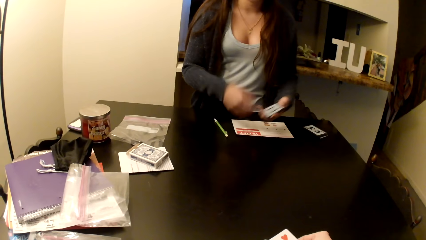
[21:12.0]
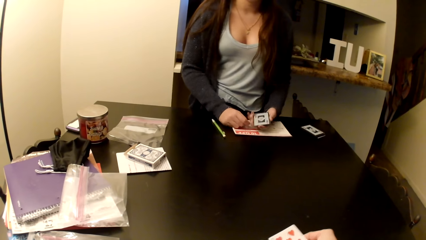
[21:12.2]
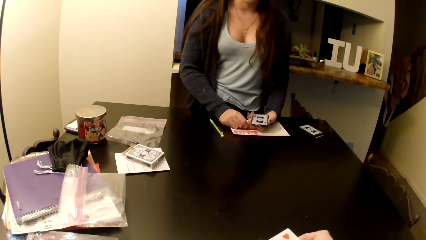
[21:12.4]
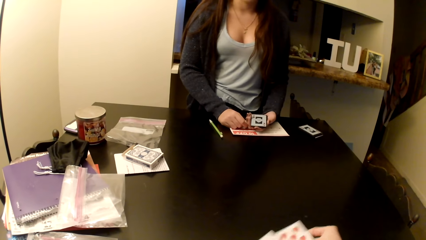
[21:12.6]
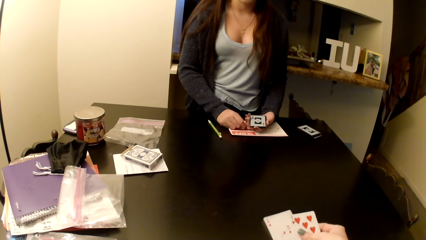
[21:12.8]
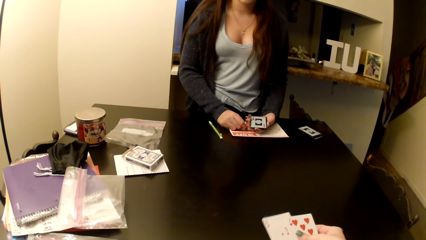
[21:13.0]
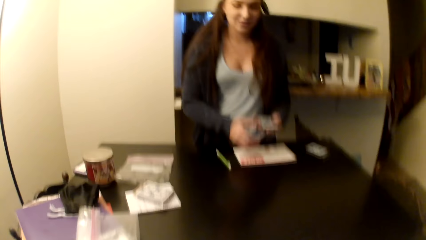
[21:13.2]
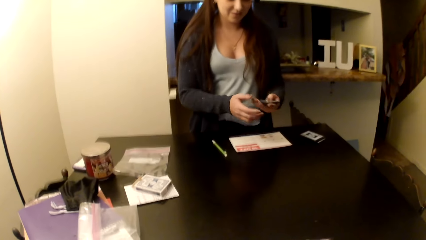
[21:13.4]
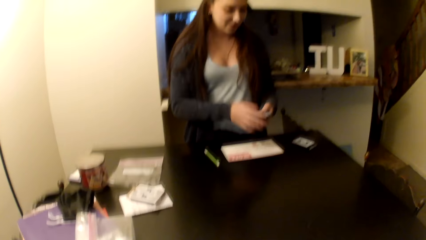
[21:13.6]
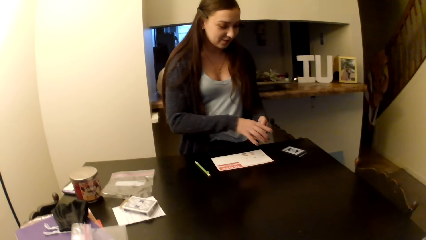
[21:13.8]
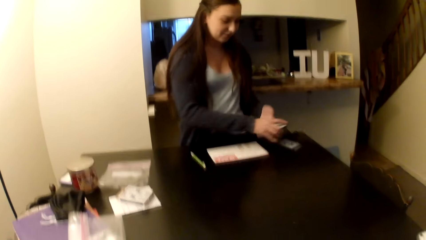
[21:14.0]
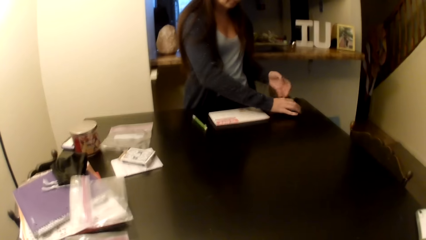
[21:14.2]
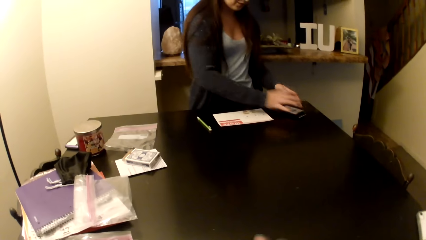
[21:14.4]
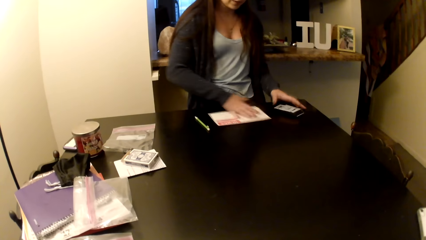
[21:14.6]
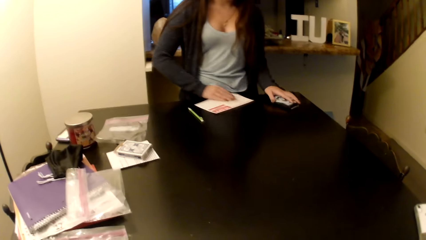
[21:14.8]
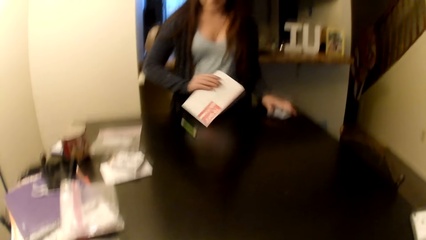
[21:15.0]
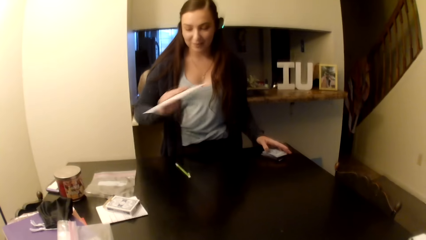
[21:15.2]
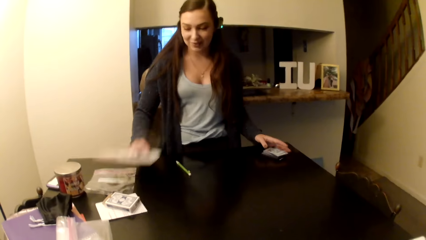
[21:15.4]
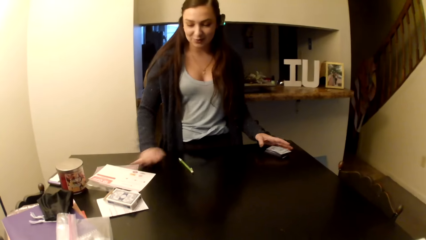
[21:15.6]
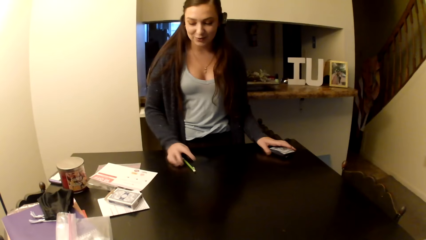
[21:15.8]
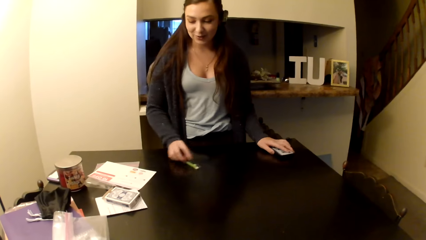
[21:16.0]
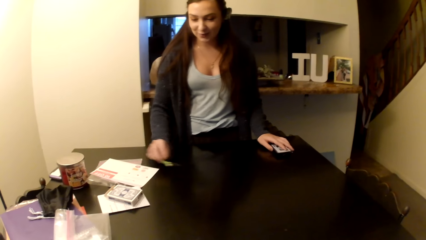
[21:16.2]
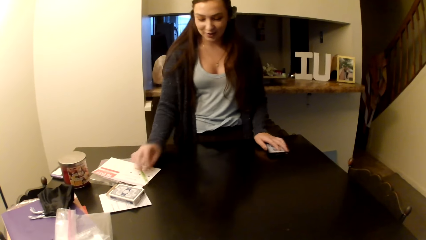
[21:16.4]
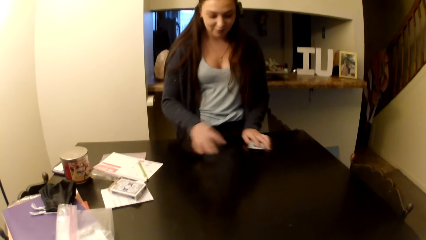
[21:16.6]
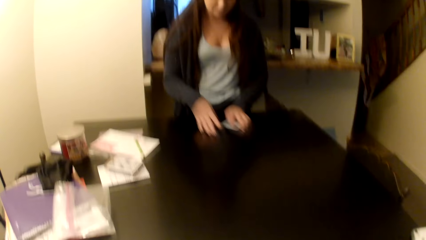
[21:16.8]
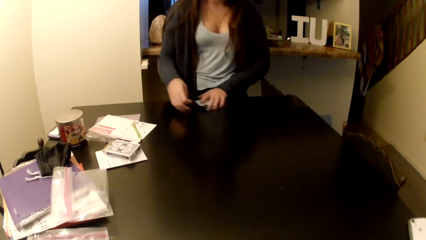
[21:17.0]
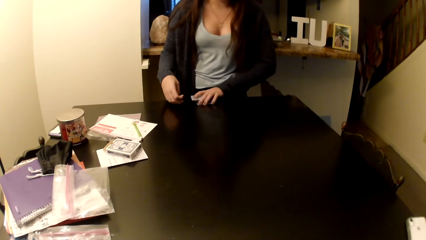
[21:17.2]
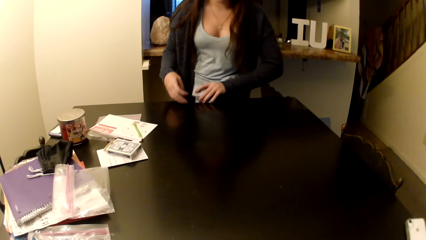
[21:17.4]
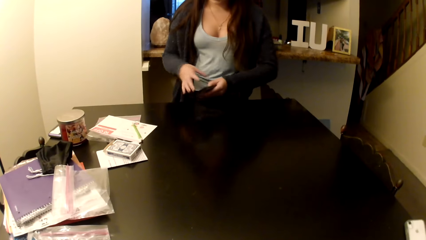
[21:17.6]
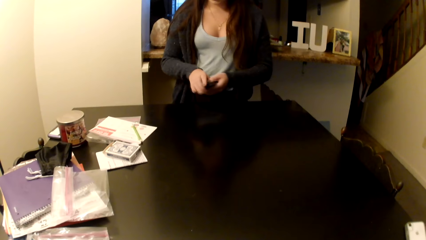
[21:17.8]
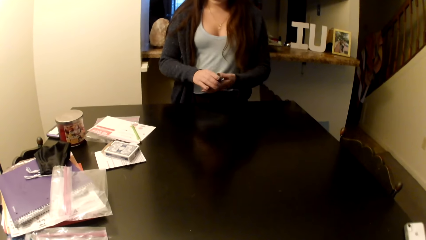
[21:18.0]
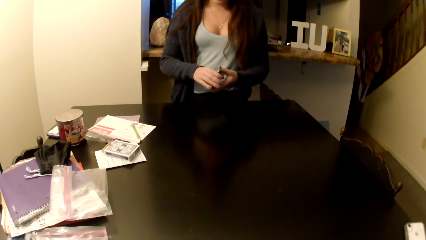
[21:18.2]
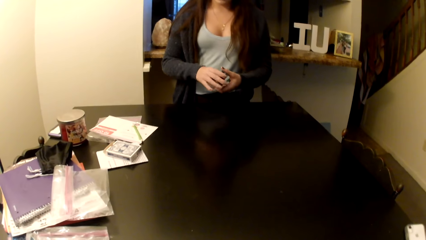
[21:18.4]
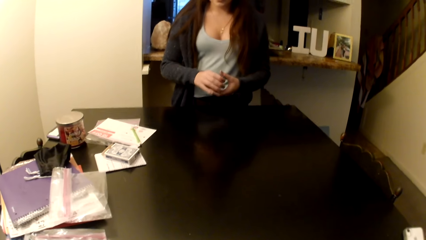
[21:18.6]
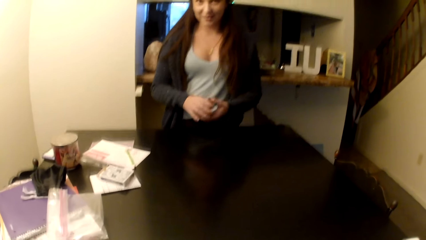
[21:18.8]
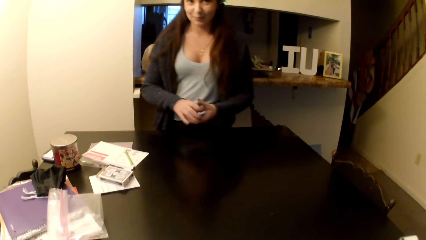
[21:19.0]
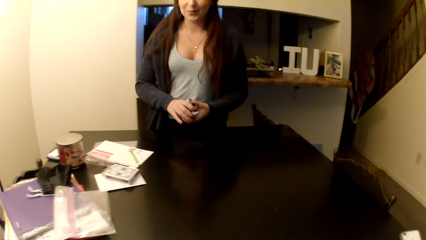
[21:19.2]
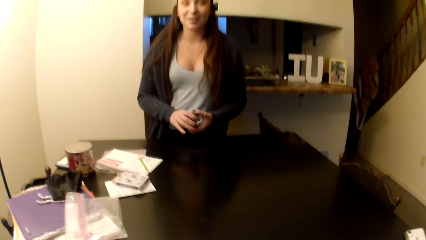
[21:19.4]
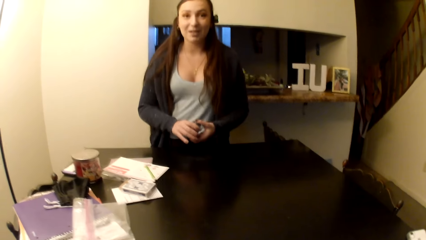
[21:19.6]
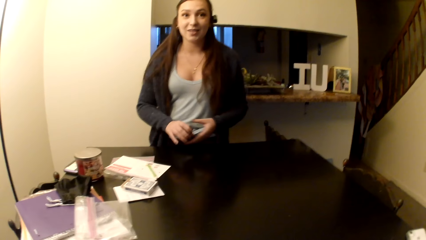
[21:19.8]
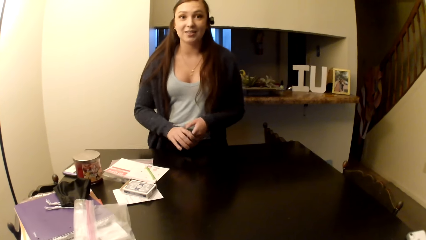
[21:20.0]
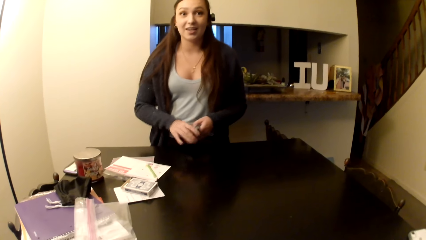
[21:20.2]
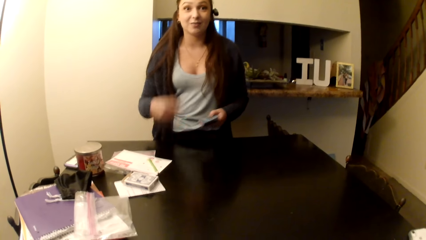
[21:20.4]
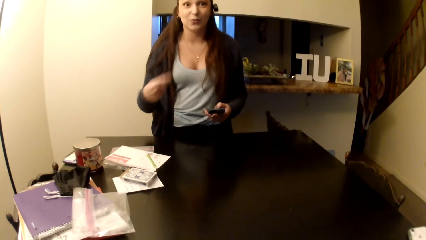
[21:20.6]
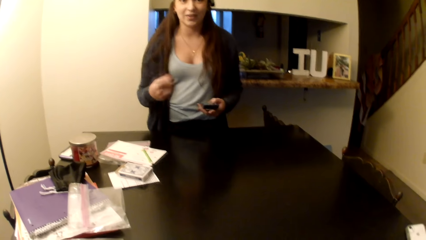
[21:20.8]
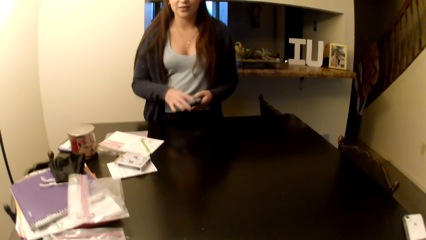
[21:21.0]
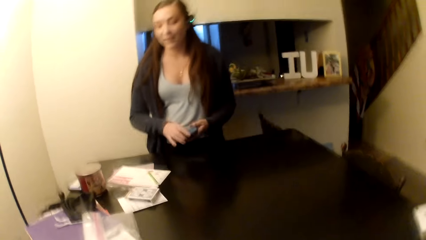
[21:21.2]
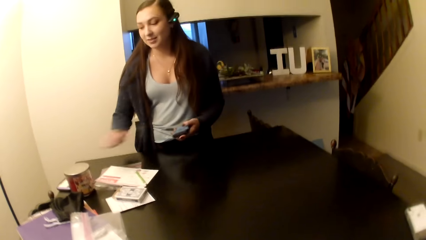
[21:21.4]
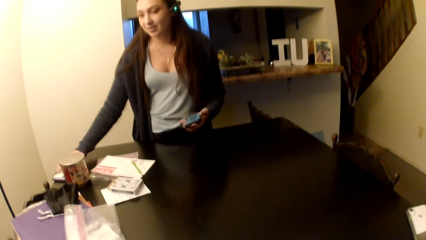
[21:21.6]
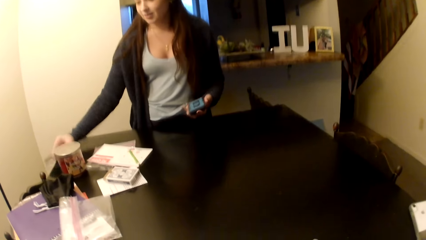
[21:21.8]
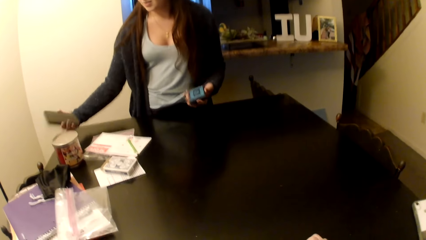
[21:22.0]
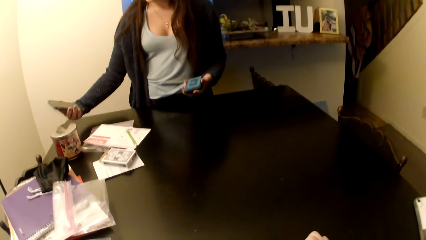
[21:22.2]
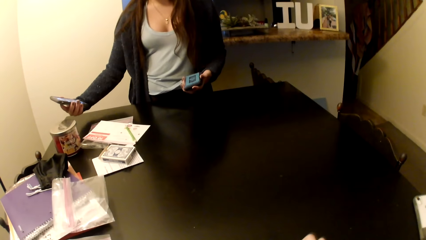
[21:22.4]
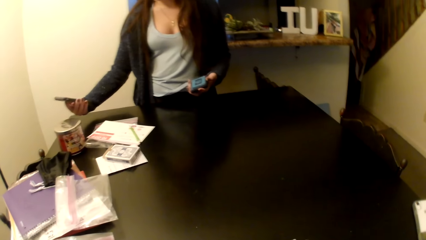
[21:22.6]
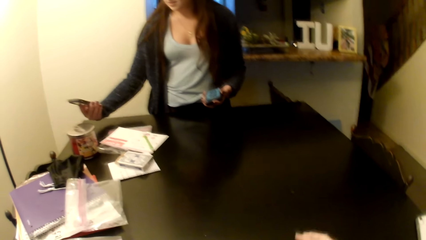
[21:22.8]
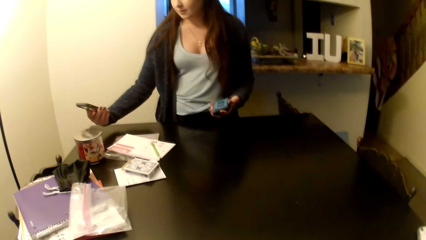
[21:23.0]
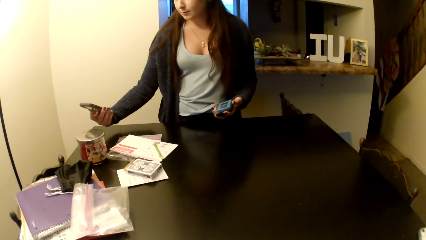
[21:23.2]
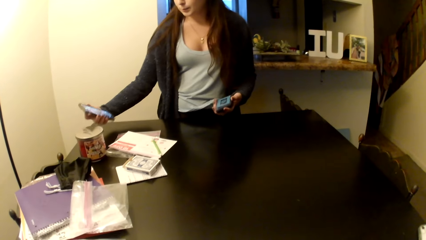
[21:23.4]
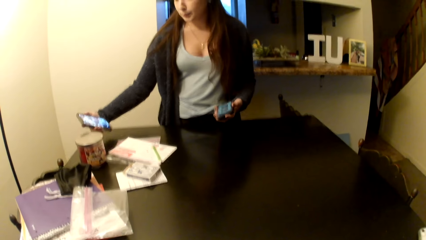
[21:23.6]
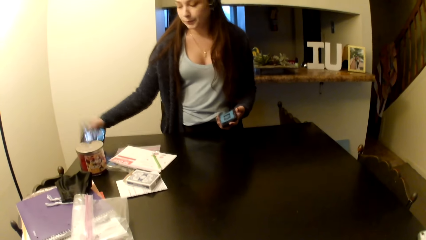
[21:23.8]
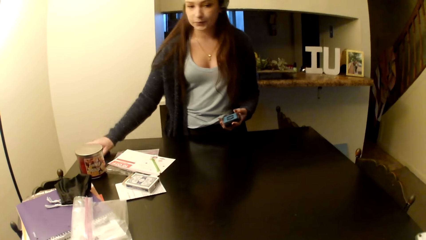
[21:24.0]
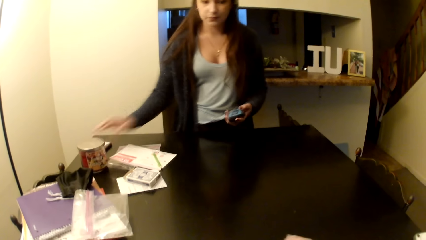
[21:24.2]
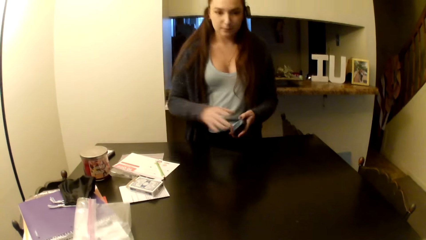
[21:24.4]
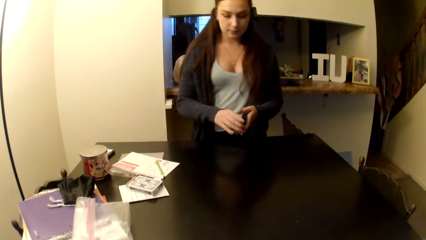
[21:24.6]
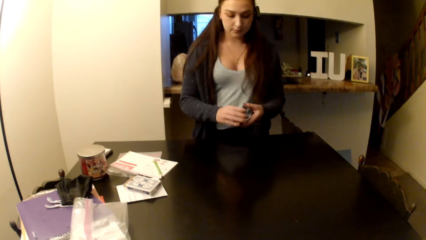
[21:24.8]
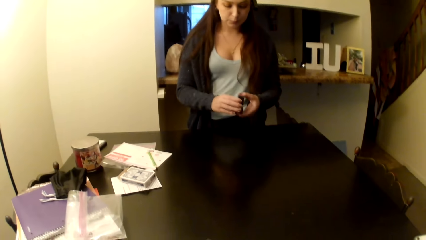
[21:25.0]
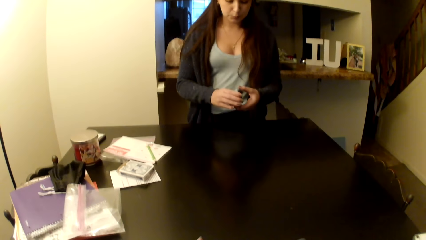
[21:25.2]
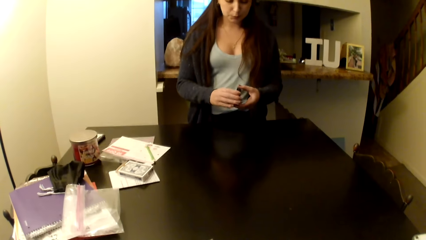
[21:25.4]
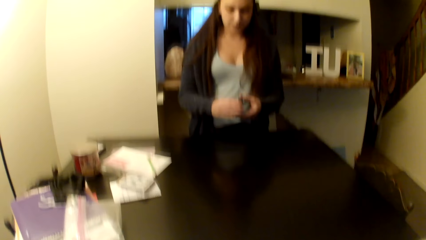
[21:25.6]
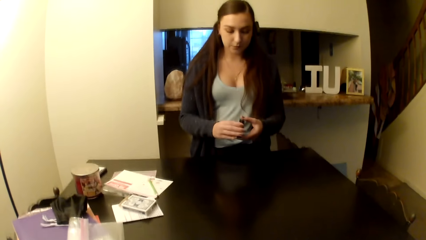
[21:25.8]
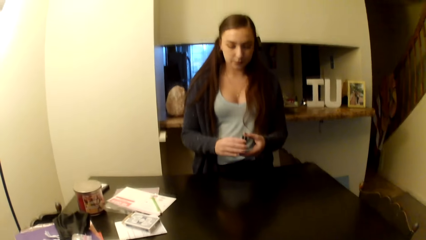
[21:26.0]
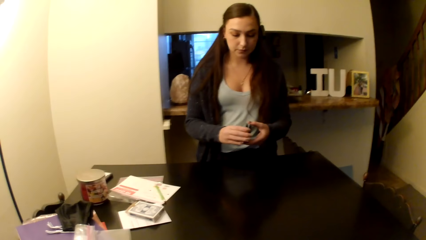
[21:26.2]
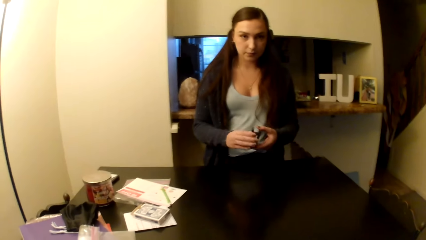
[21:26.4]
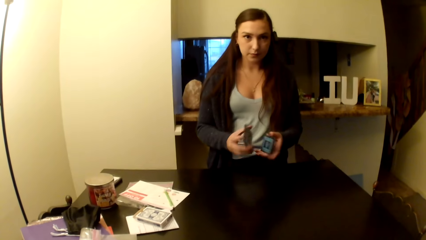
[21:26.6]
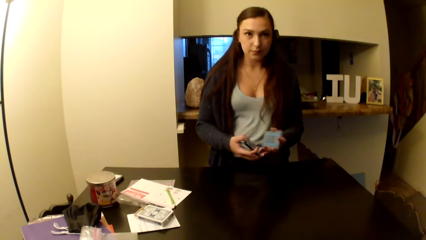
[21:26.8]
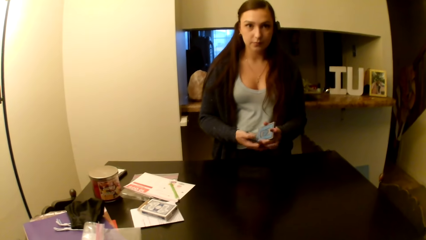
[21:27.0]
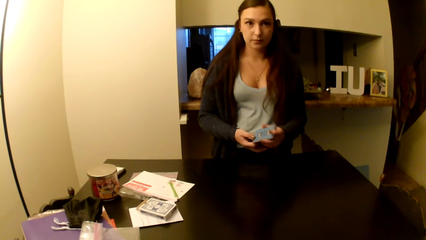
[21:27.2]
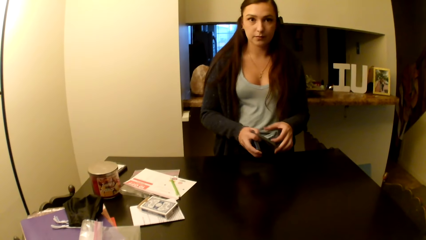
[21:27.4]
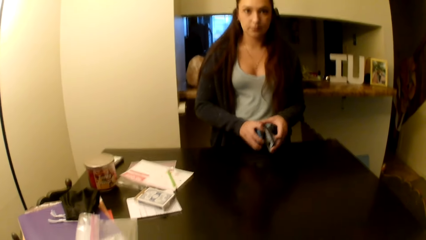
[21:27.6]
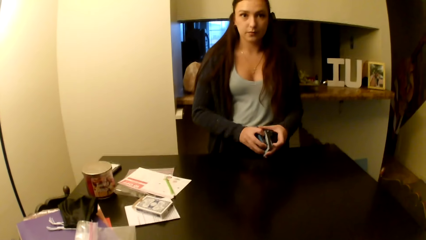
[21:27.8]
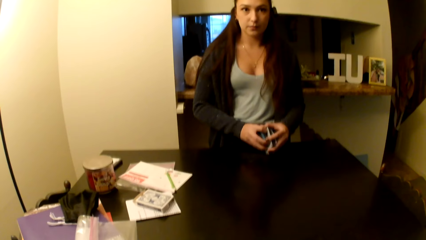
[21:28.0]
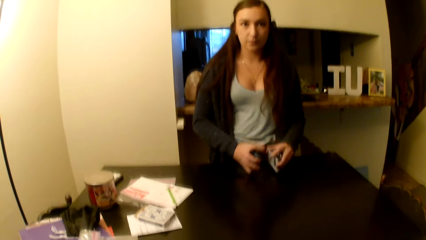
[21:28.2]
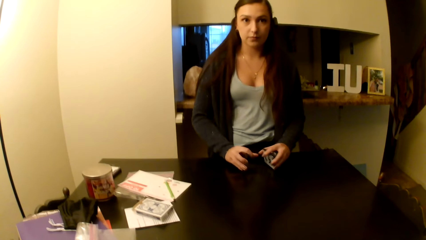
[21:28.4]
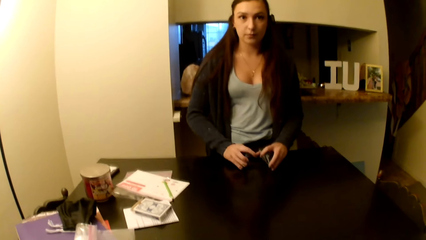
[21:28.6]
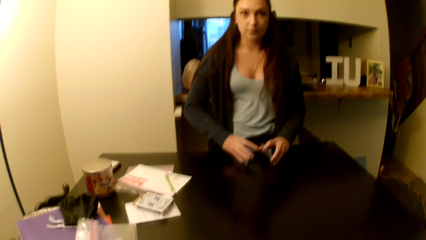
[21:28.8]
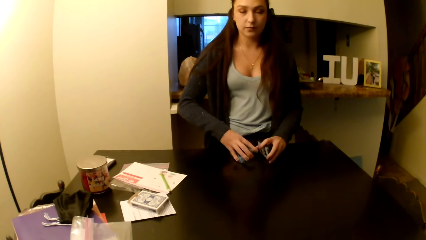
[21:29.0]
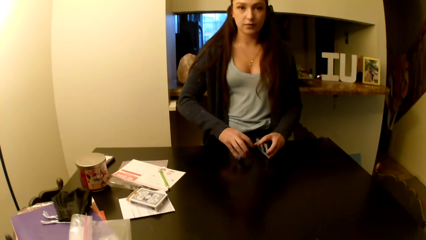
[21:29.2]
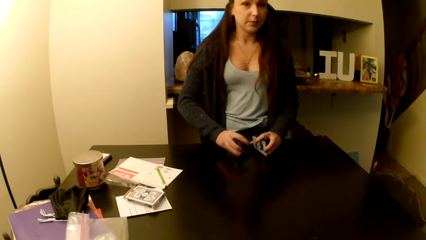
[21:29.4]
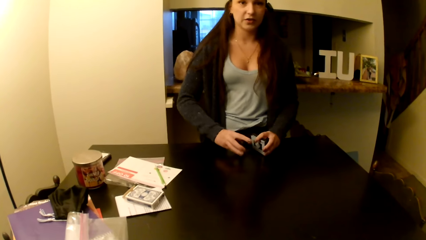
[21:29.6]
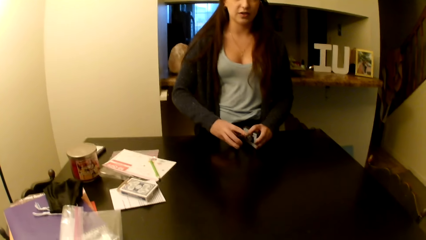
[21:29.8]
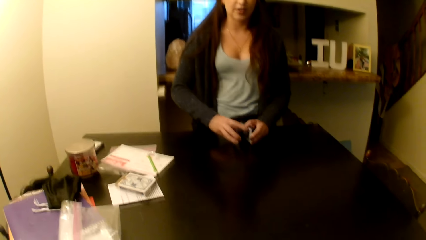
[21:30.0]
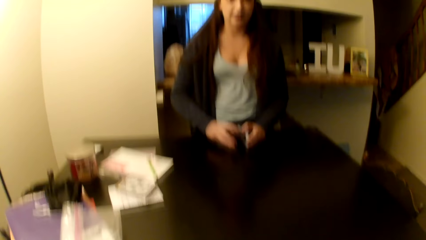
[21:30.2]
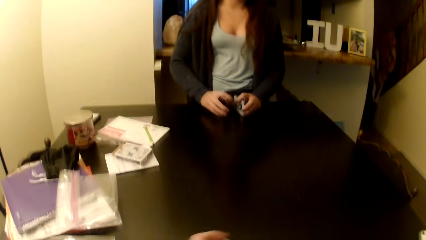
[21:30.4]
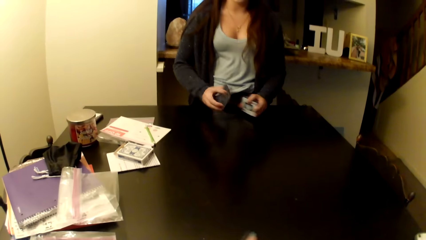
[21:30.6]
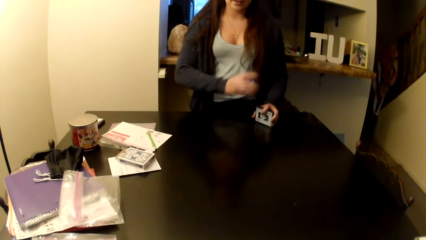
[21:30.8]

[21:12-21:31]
A woman places cards on the table. The camera wearer puts the book aside. The woman puts the paper aside, puts the pen aside. The camera wearer puts the pen aside. The woman takes cards from the table. The woman takes the phone, puts the phone on the table. The woman holds the cards.
